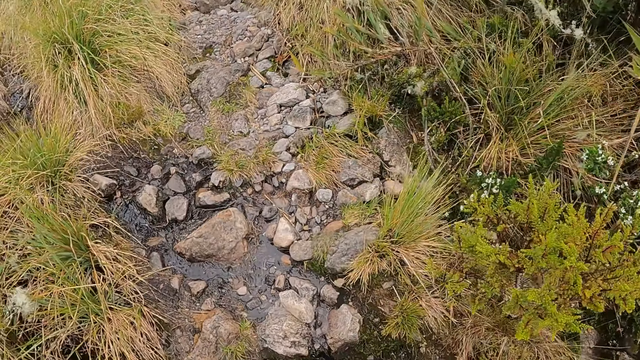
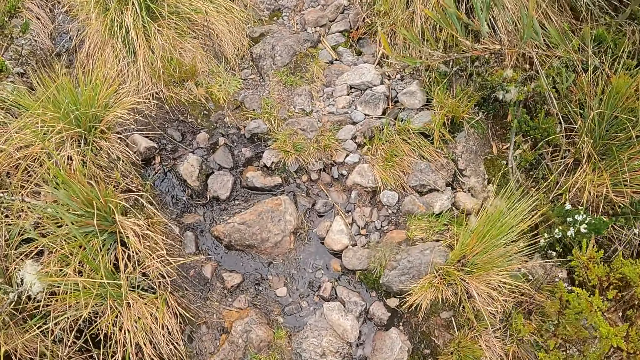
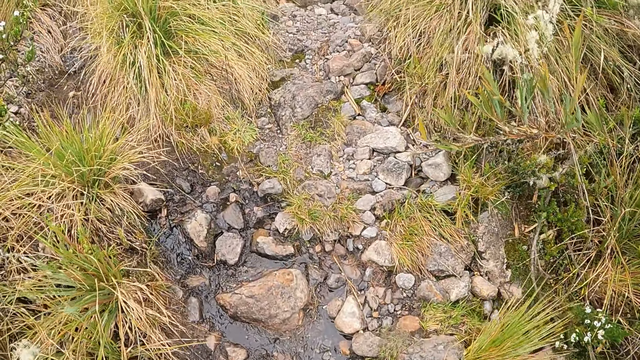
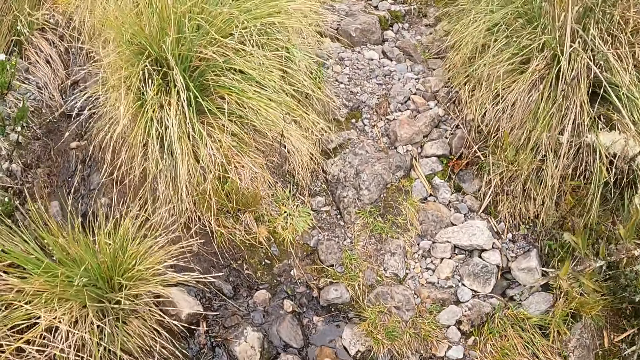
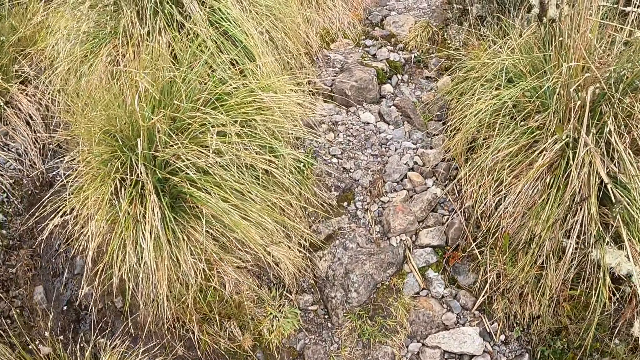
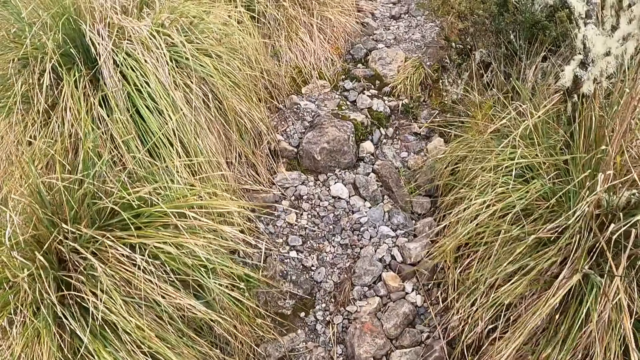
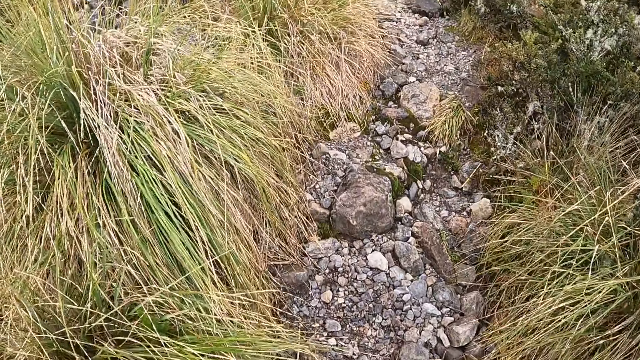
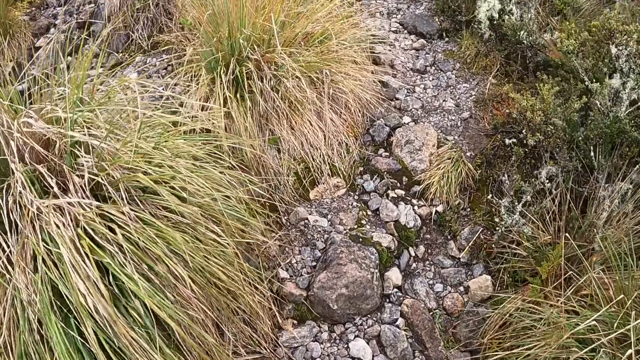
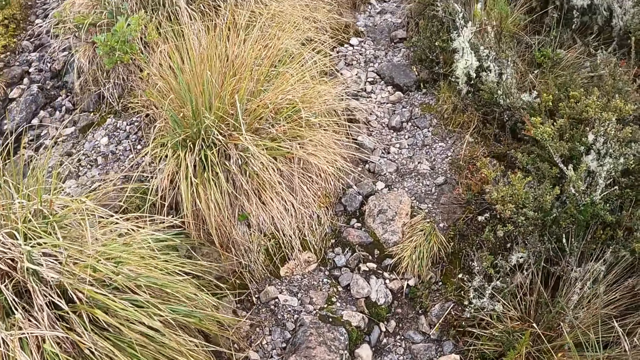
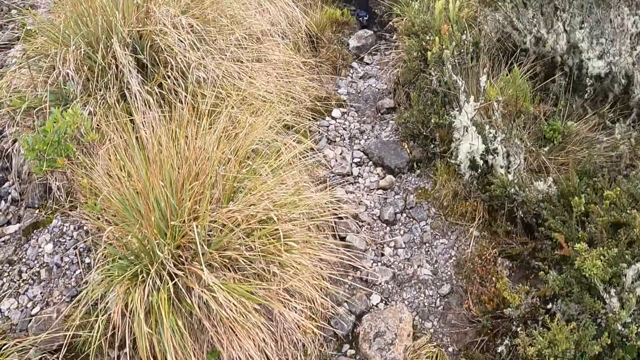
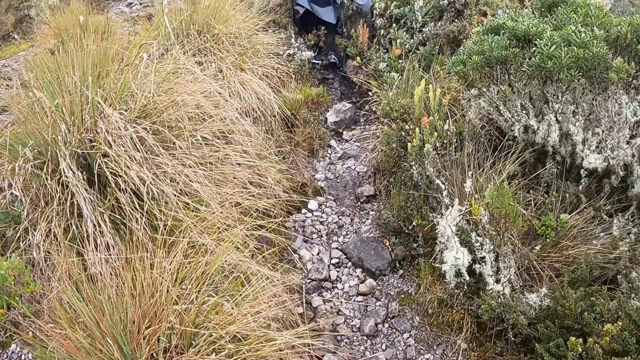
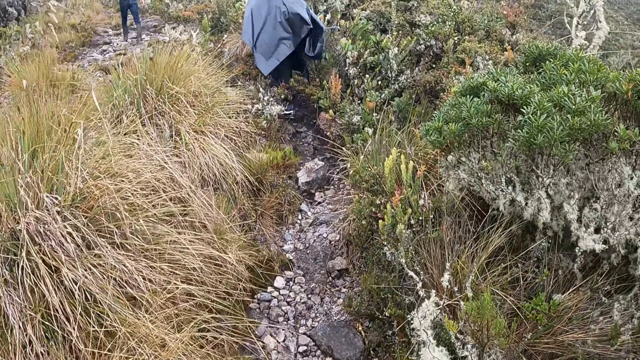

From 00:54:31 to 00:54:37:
The camera wearer walks around.

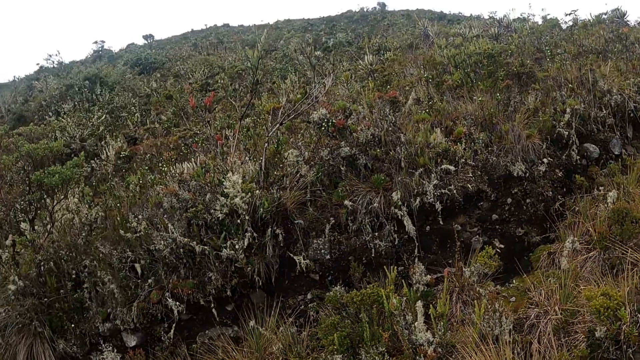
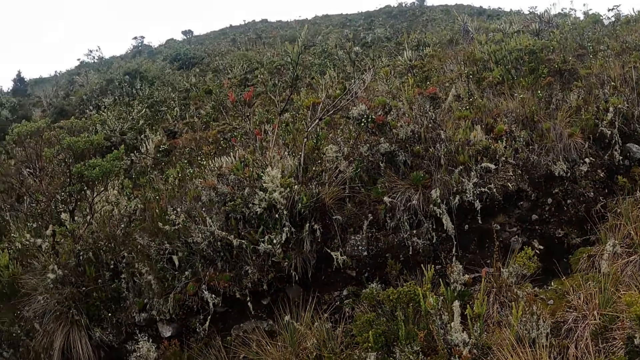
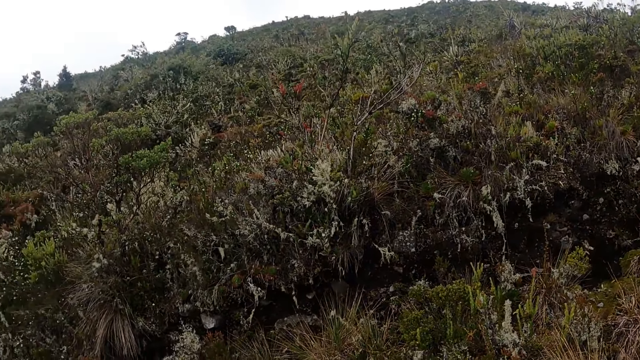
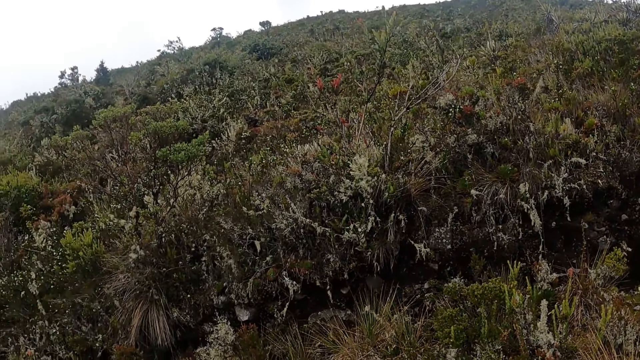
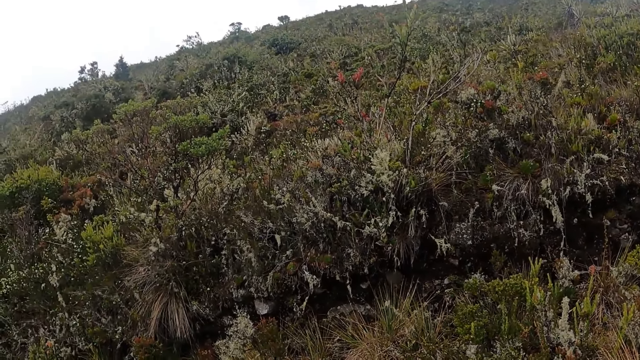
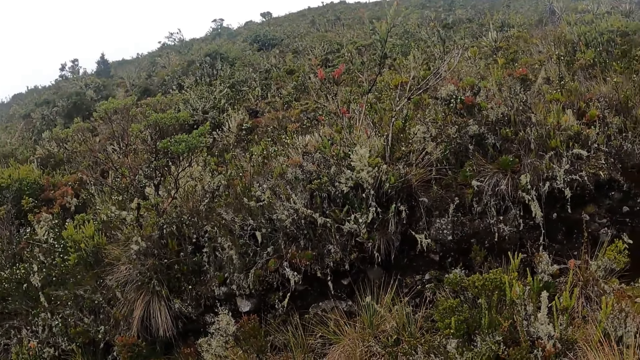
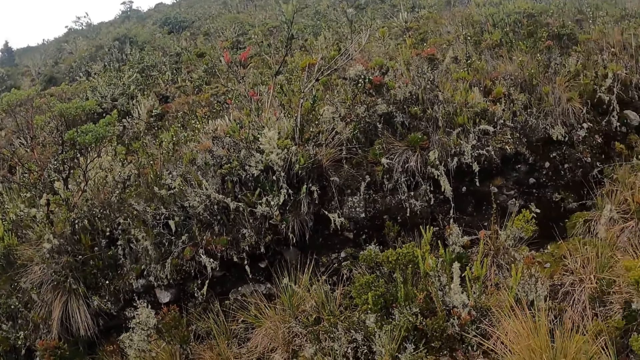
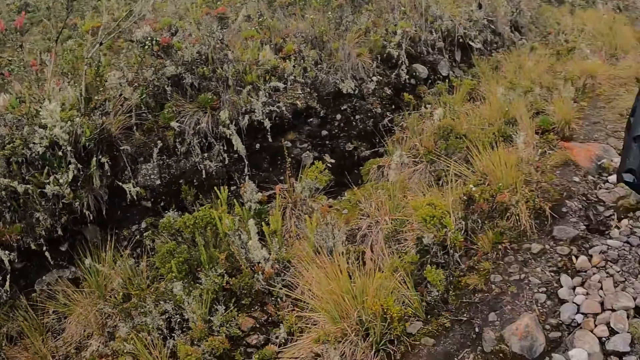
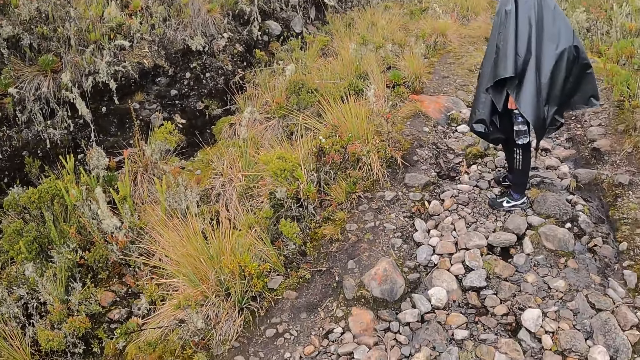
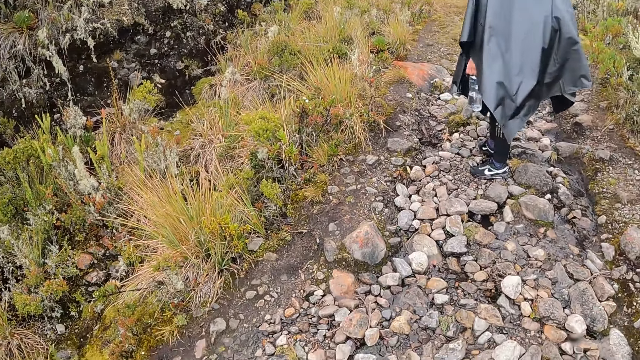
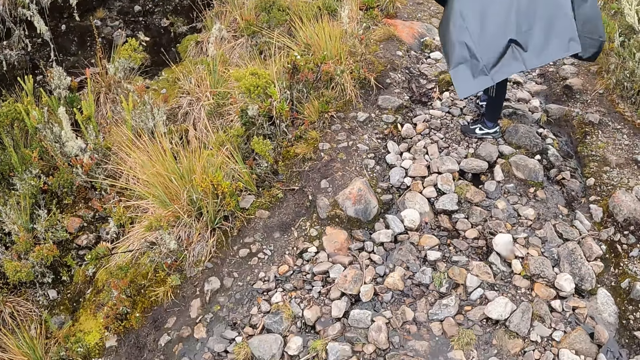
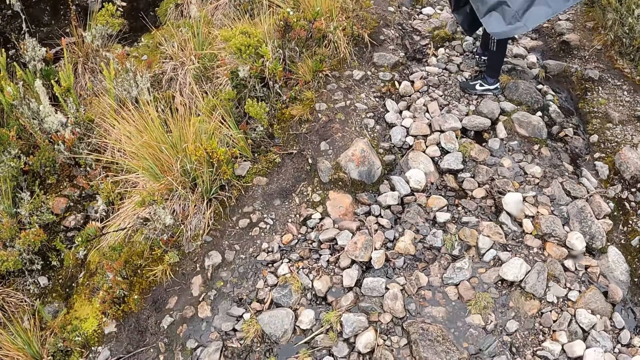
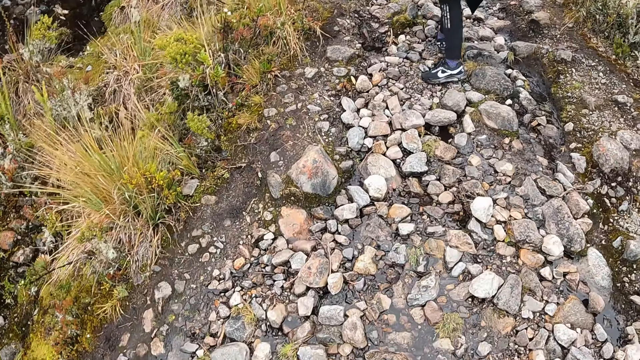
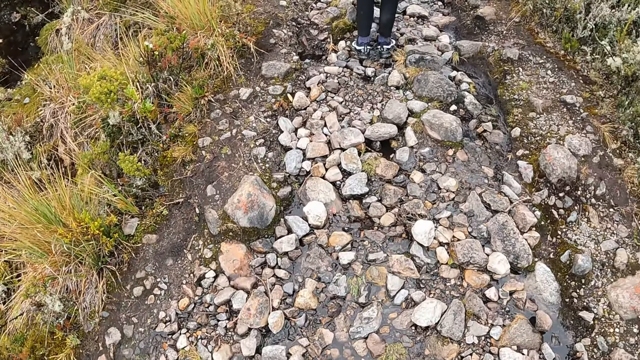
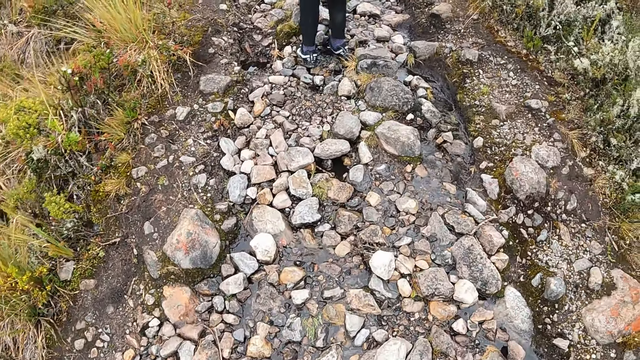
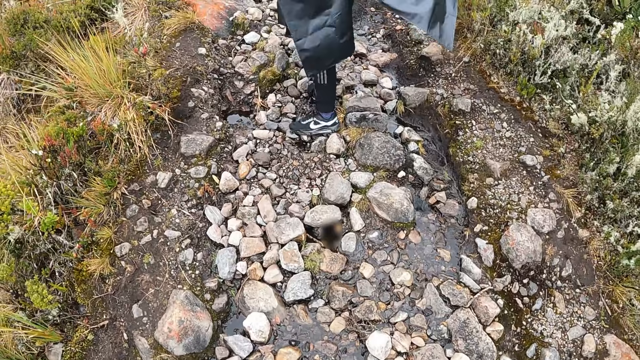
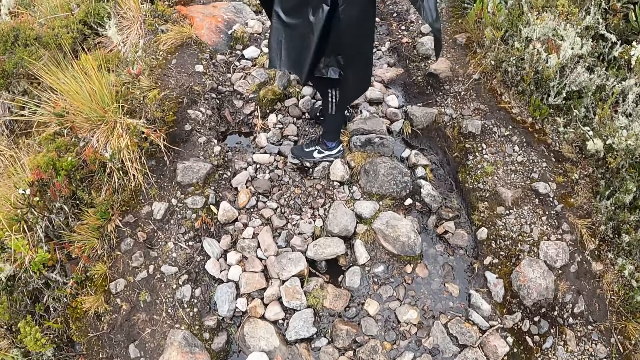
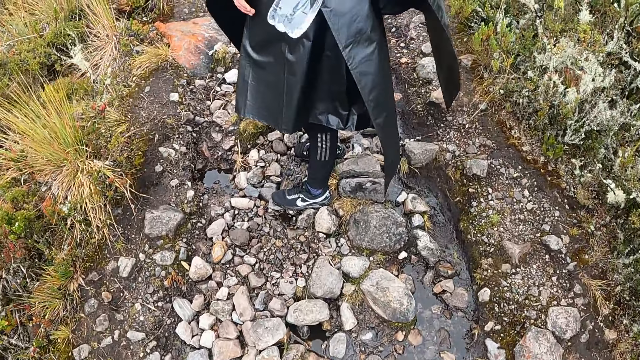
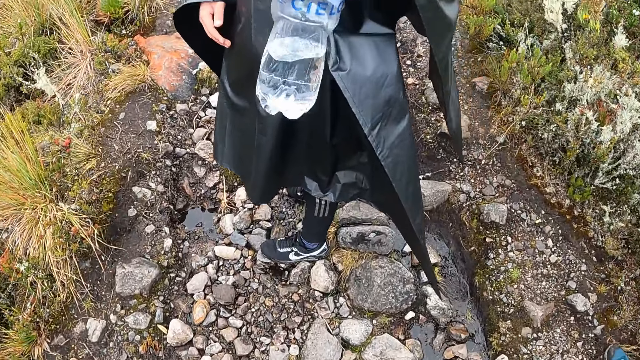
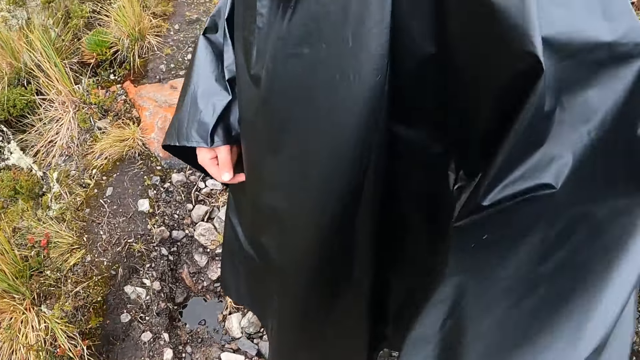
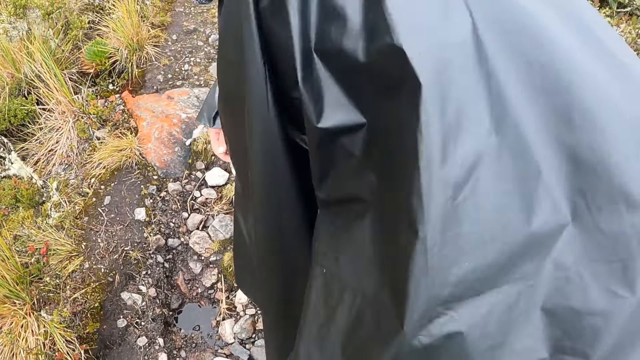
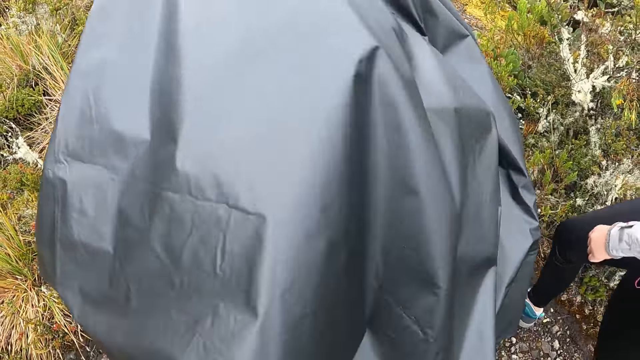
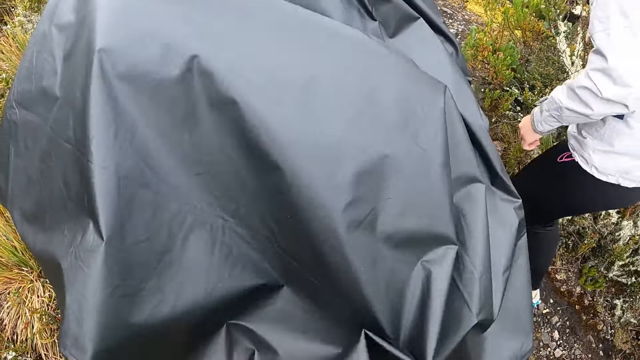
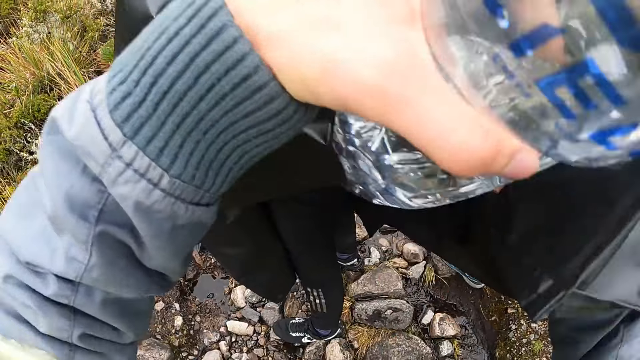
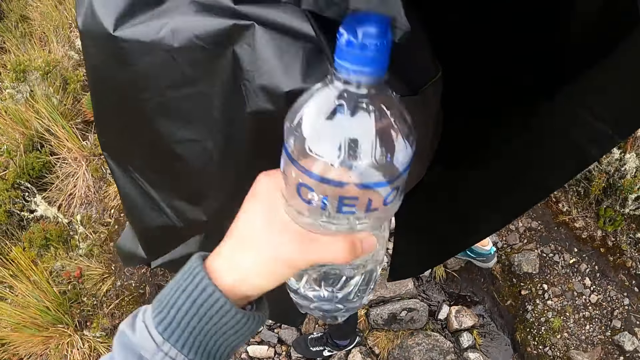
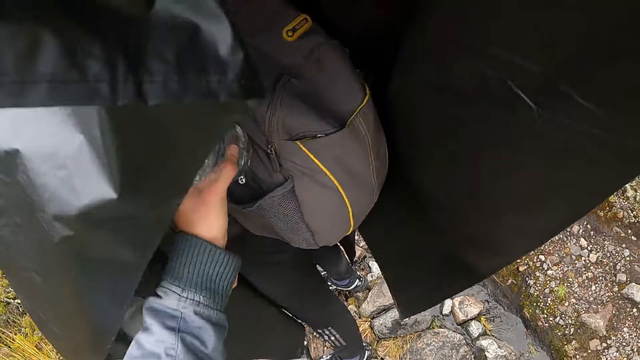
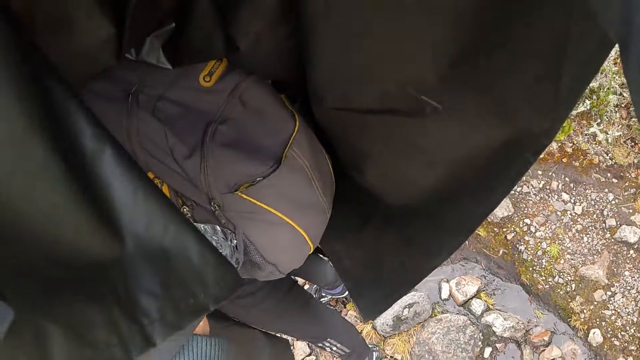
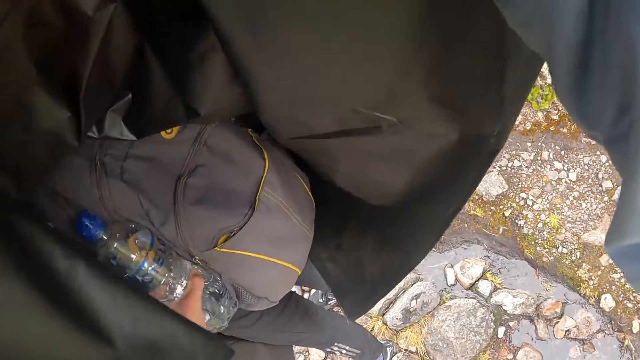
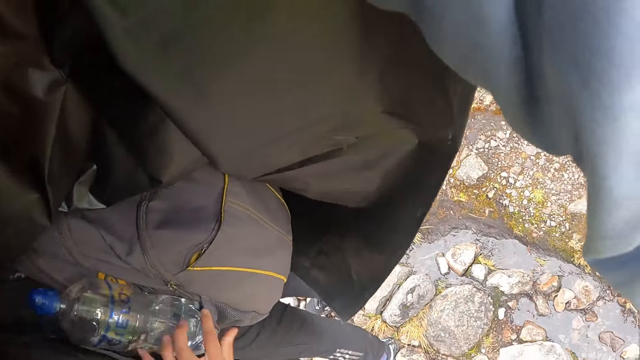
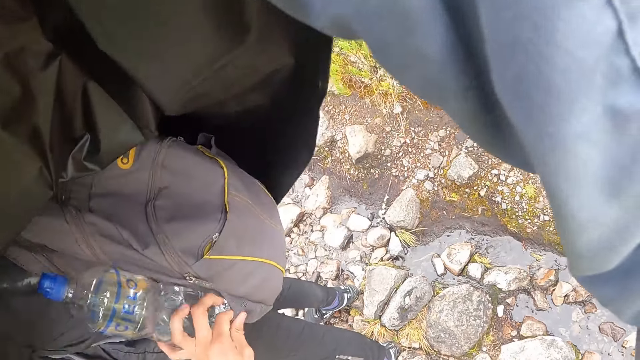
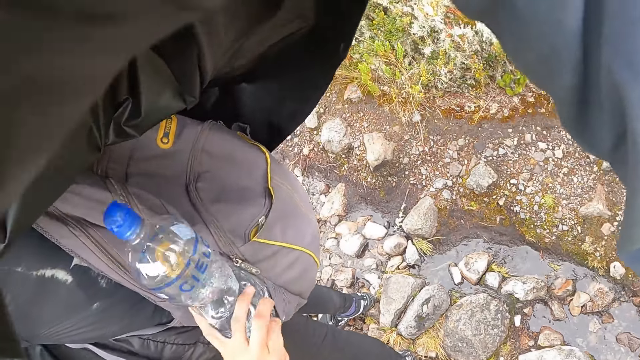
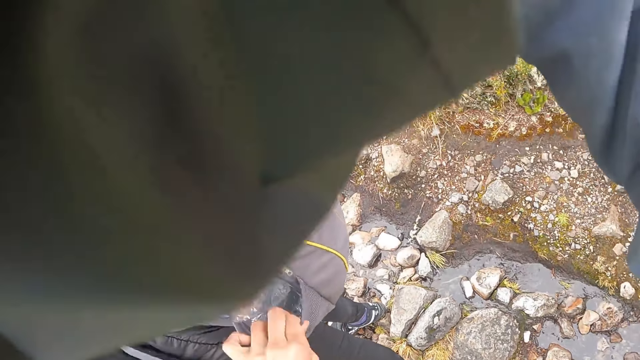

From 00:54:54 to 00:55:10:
The camera wearer looks around. She walks around. She takes a bottle from a woman with her left hand. The woman gives the camera wearer water. The camera wearer lifts the raincoat of the woman with her left hand. She puts the bottle in the side pocket of the woman's backpack with her left hand.
